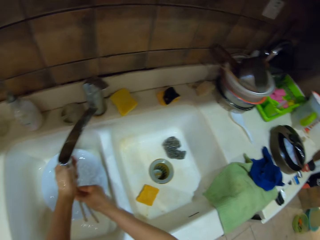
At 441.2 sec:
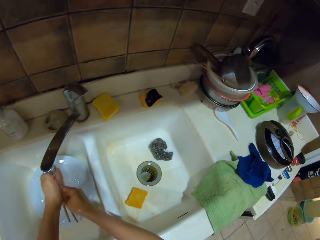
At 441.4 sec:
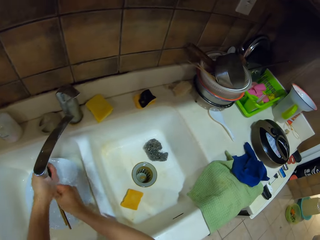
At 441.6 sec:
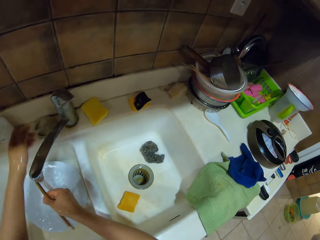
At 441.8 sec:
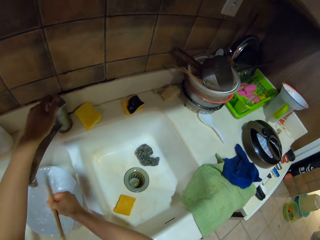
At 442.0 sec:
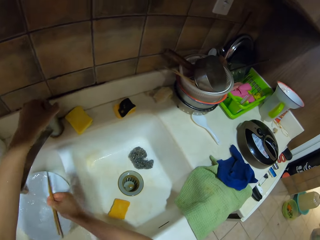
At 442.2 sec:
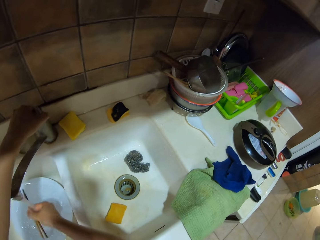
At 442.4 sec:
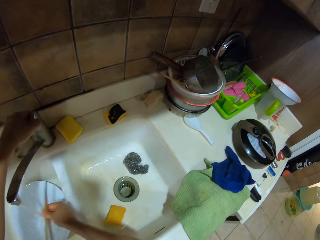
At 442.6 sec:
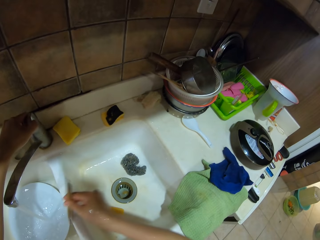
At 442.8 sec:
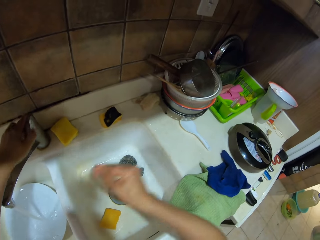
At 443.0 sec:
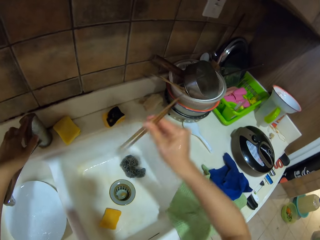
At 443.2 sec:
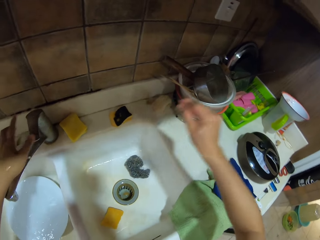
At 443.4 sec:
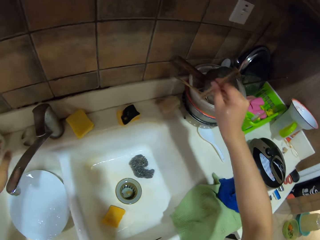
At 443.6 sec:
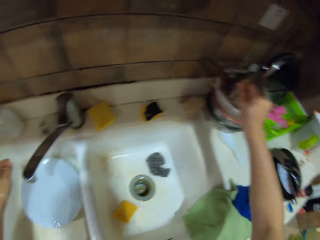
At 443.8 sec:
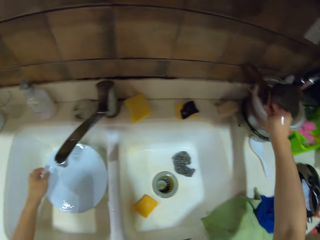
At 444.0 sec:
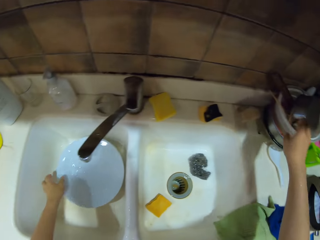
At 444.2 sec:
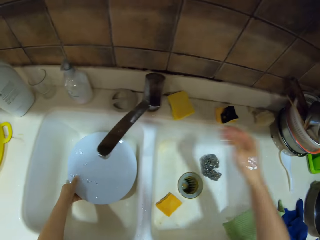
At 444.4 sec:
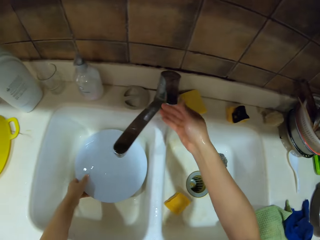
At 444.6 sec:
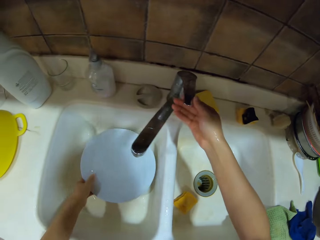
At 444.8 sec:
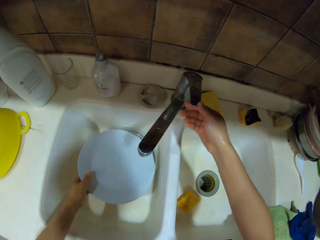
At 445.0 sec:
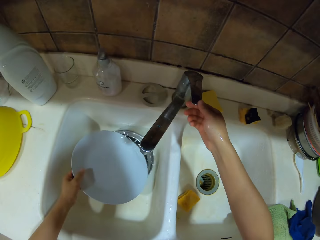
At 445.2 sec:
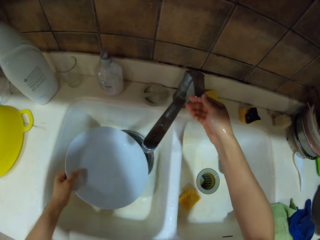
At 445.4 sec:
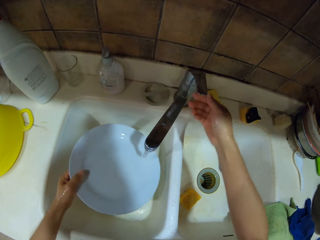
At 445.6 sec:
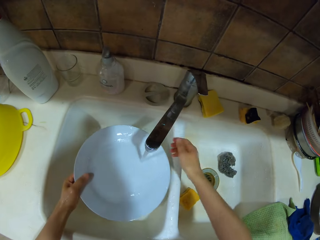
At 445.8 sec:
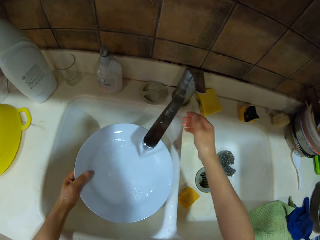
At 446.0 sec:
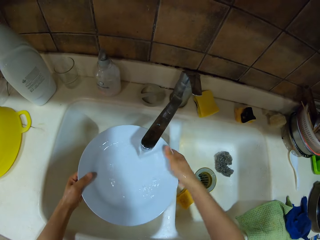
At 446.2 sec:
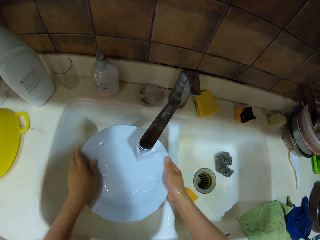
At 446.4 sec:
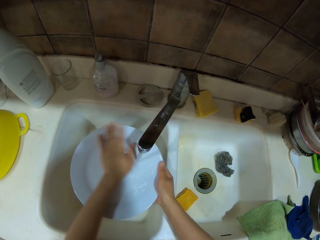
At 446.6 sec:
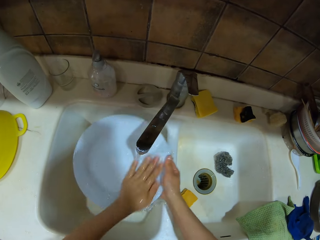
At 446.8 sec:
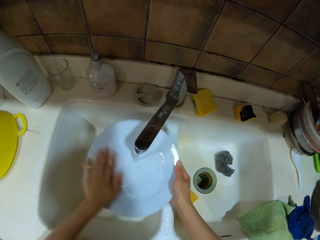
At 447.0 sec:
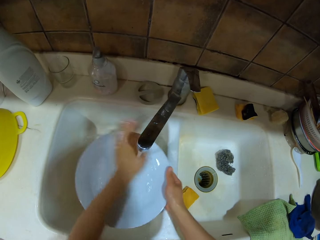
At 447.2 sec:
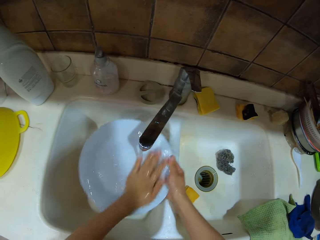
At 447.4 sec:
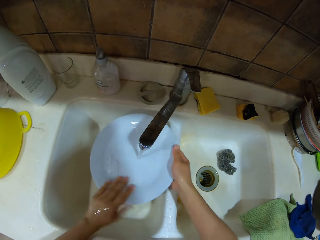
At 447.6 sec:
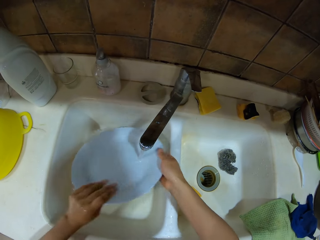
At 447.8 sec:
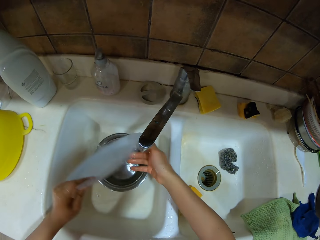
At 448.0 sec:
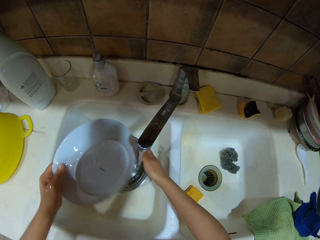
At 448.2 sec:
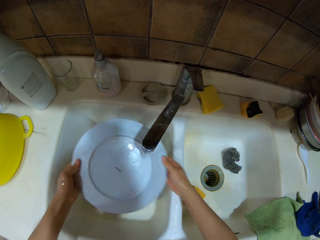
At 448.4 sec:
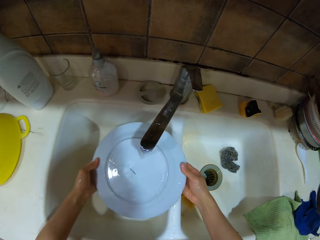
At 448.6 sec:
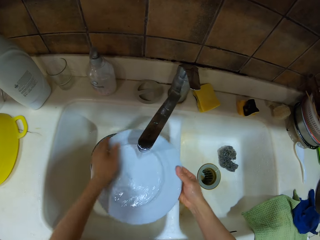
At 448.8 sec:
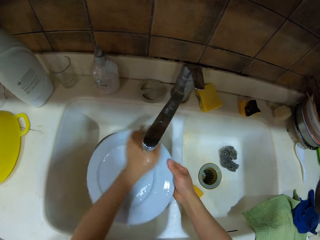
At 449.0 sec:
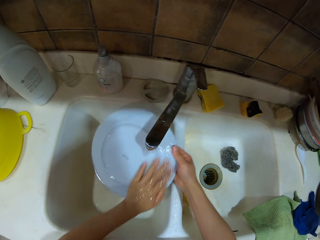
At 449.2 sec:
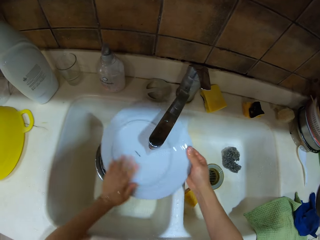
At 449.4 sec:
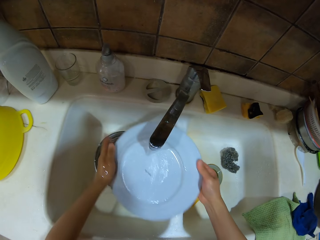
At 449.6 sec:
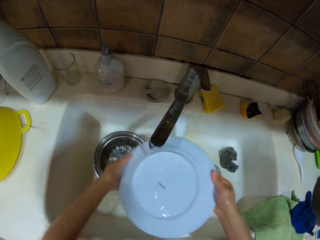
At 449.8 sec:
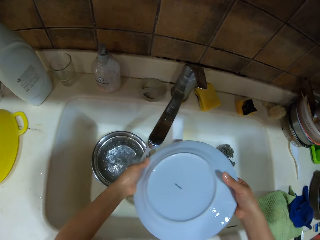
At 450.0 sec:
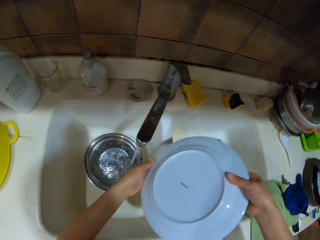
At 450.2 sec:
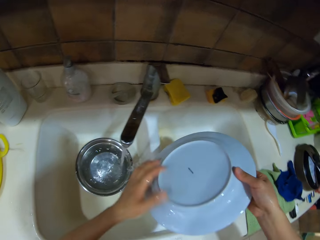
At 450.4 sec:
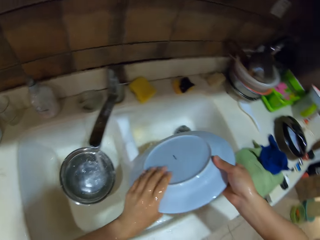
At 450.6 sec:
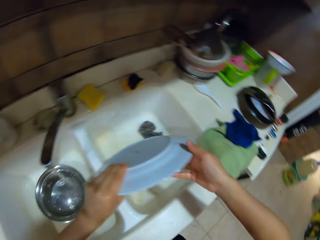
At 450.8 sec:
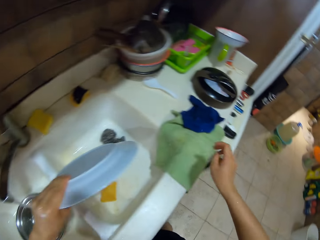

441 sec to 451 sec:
The camera wearer closes the water tap. They put the chopsticks in the bowl. They open the sink tap and pick up the plate. They rinse the plate.

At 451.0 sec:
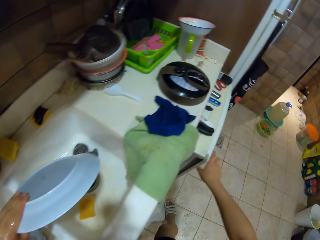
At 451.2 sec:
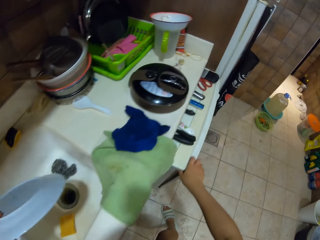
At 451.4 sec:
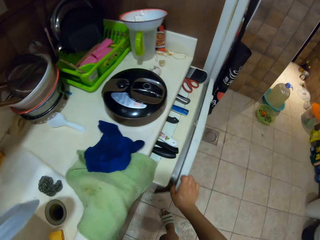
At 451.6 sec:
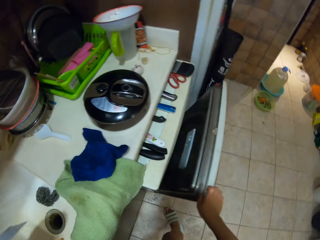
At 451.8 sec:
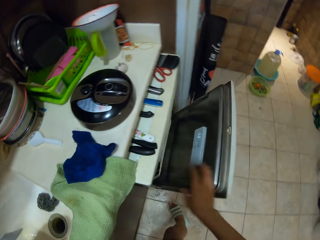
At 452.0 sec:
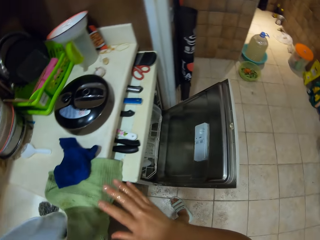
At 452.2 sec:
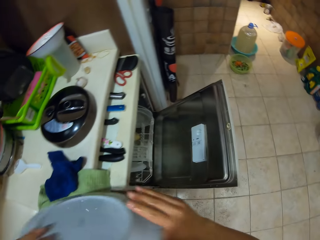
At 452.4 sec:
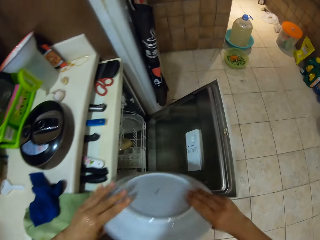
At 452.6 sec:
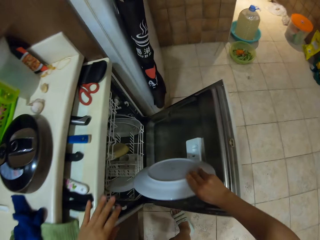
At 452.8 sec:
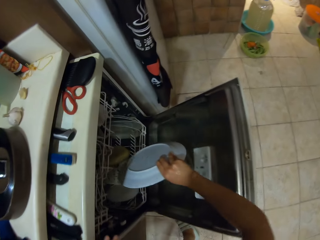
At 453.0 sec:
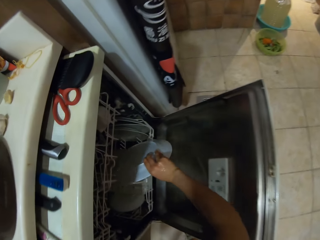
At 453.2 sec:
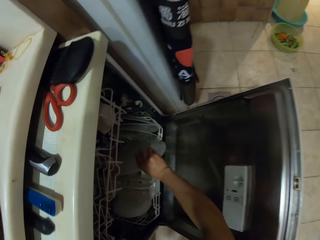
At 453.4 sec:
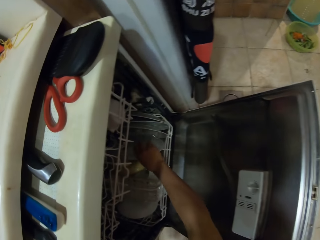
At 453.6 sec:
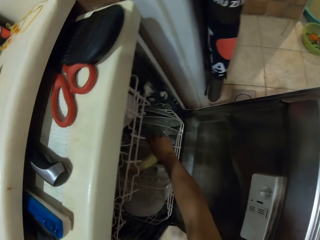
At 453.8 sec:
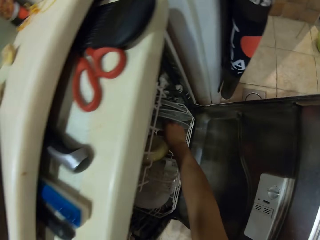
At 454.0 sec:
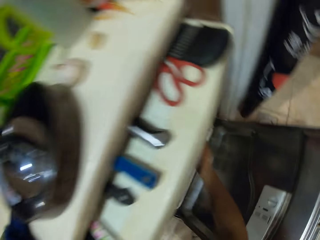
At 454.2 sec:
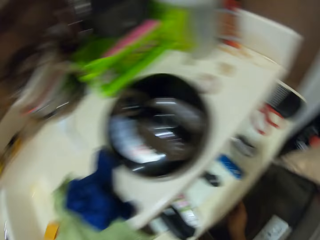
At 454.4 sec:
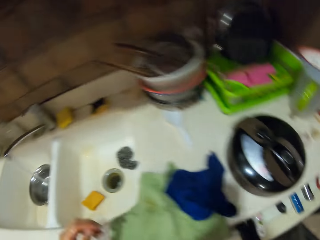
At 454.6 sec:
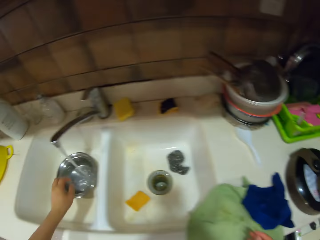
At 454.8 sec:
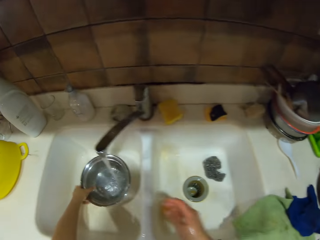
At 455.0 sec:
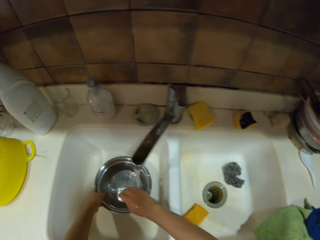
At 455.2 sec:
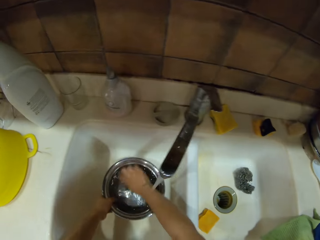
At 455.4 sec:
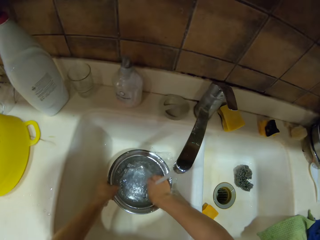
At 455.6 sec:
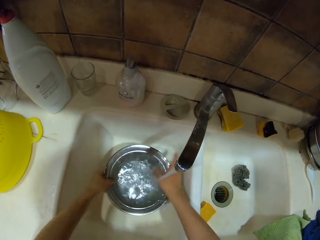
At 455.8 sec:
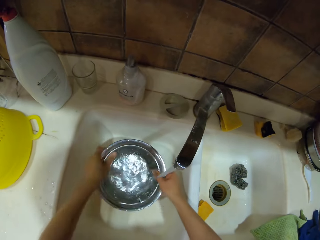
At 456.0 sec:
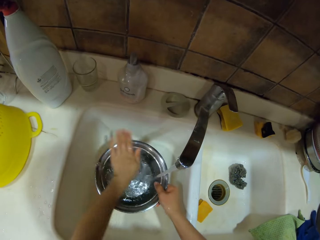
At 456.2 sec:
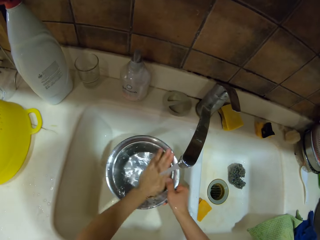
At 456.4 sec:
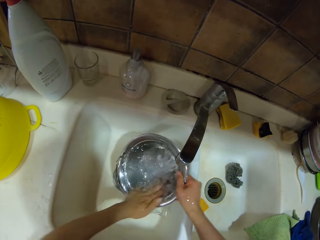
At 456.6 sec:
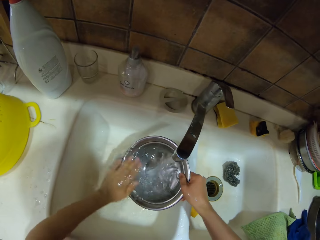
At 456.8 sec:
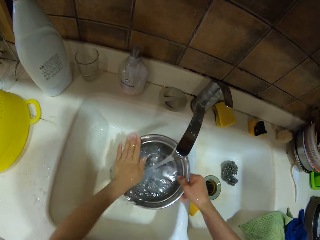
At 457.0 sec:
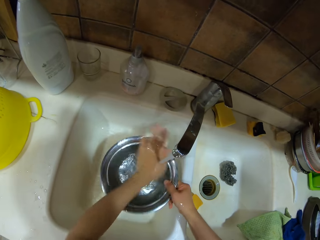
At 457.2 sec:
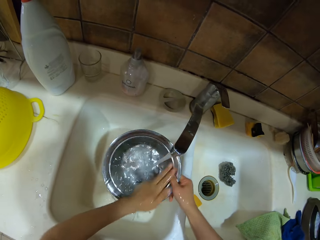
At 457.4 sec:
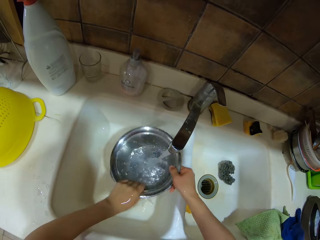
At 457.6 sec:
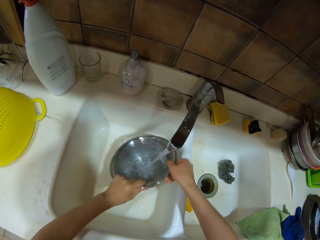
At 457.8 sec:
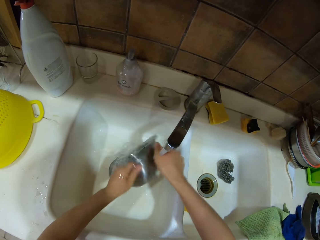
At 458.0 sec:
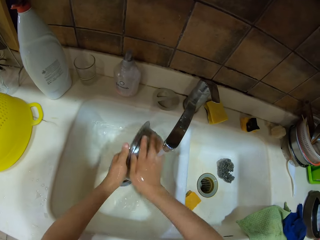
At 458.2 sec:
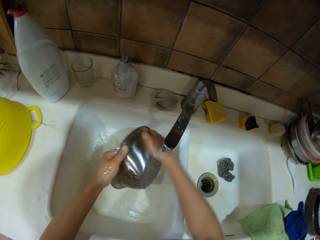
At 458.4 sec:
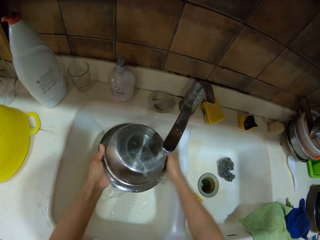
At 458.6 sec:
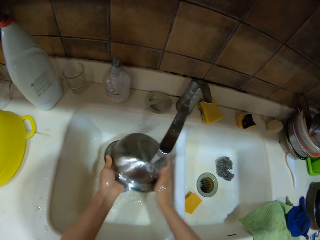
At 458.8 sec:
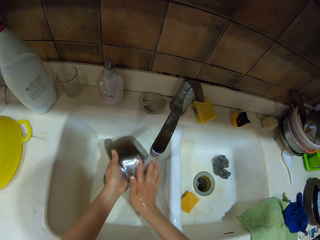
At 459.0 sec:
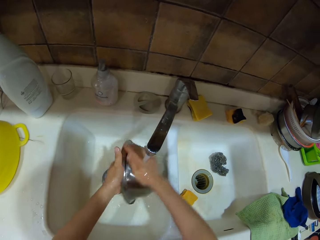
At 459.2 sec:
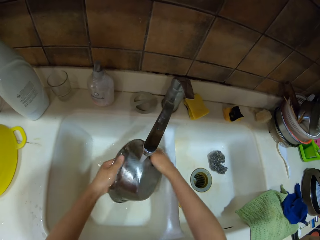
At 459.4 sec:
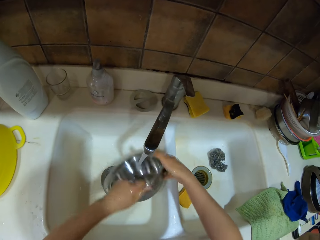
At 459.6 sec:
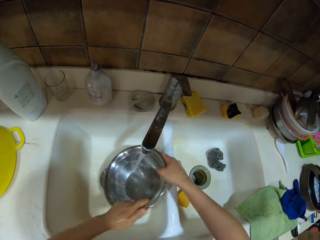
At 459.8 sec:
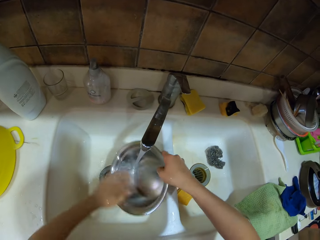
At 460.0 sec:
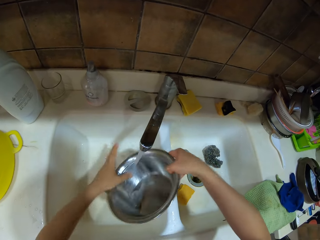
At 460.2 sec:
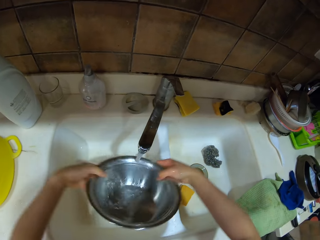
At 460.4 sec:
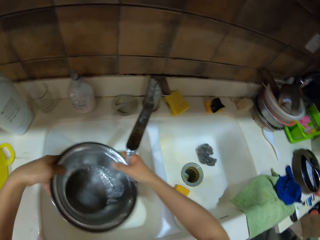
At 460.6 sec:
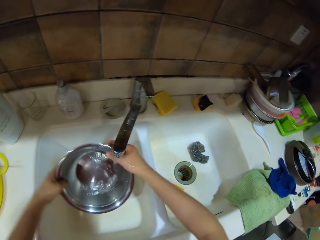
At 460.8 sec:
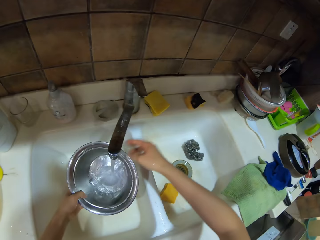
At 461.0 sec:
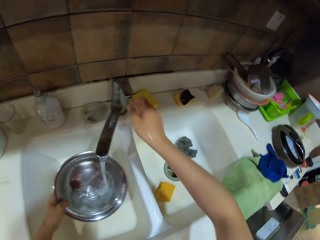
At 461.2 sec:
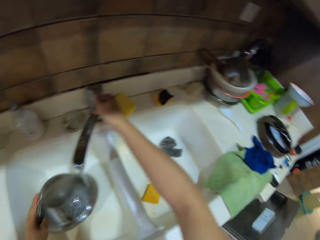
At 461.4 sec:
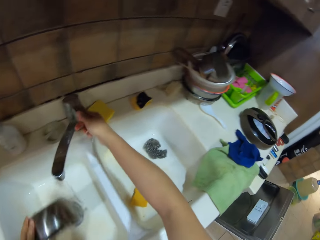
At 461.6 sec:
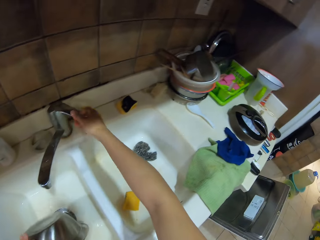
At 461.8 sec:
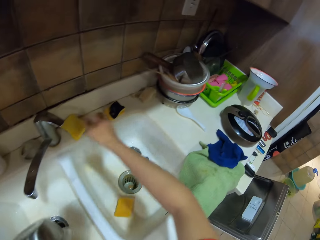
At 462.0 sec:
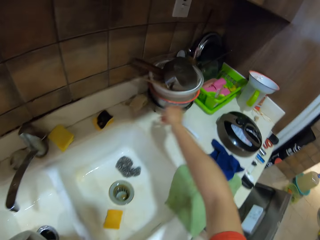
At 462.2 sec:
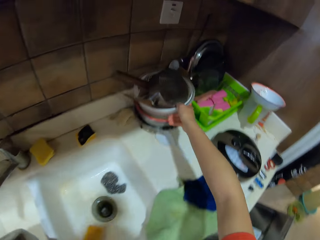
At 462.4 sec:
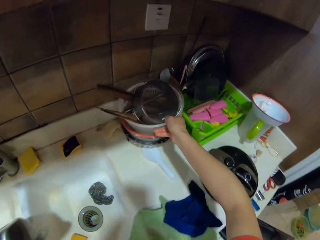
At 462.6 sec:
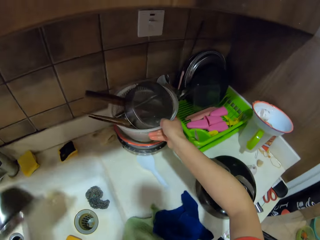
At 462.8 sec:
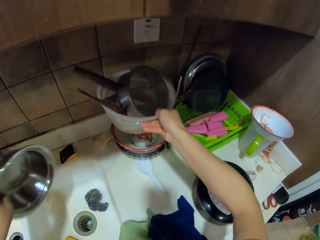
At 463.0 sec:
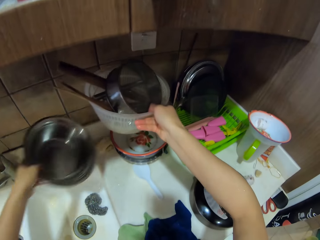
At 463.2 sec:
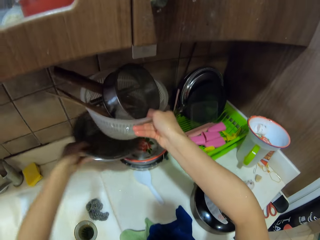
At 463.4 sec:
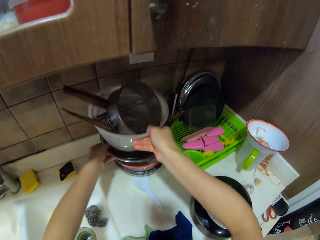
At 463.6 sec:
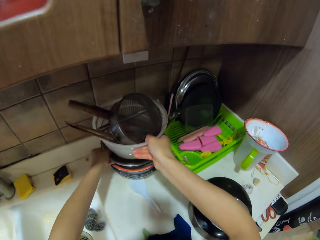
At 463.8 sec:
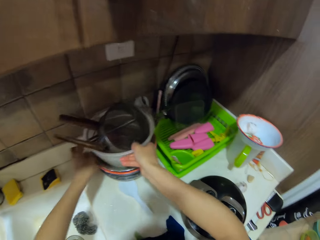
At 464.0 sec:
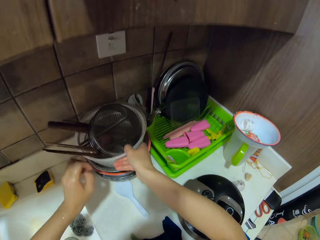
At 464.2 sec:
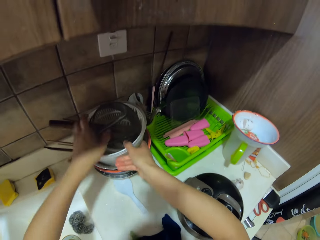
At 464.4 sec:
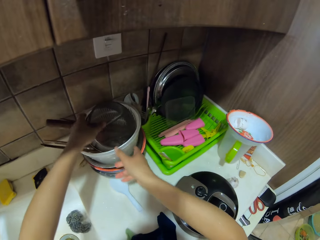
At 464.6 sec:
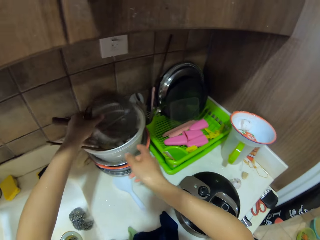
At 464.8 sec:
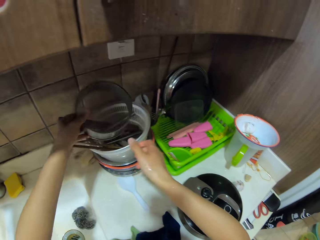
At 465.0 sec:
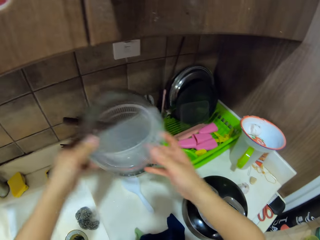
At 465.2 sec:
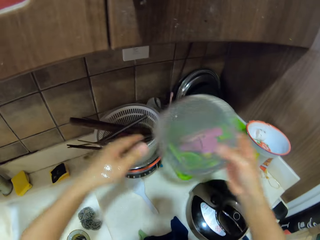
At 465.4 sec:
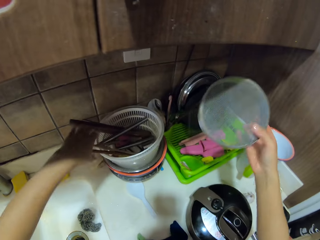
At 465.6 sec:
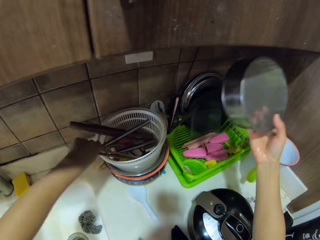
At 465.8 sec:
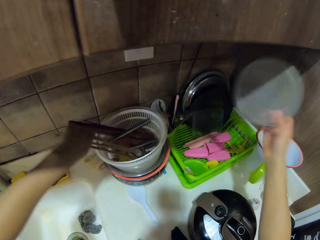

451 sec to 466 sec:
The camera wearer opens the cabinet. They put the plate in the utensil rack. They walk around the room. They hold the steel bowl. They wash the bowl. They close the sink tap. They lift the basin. They place the steel bowl on the bowl in the kitchen area. They place the bowl on the steel bowl. They pick up the steel sieve.
